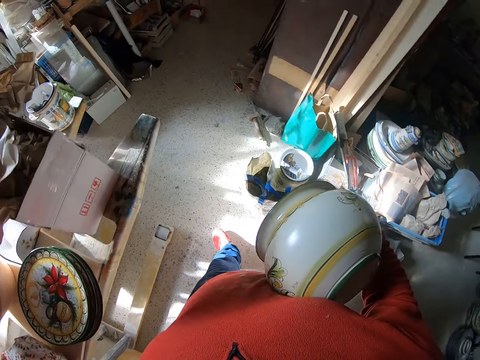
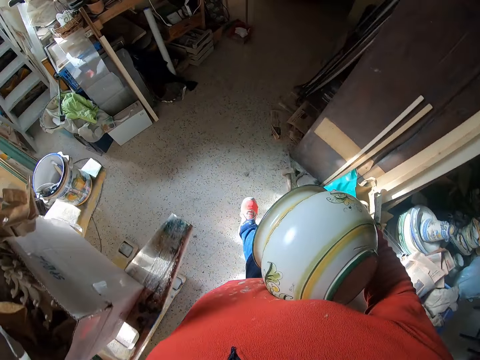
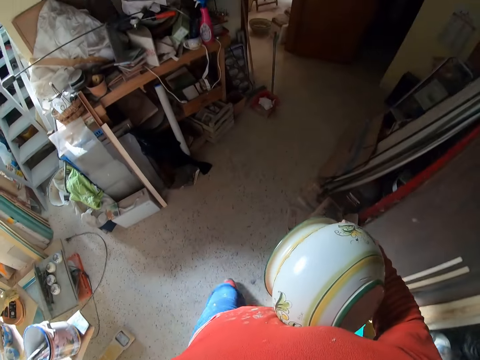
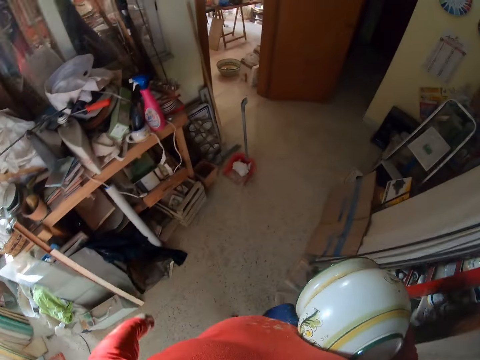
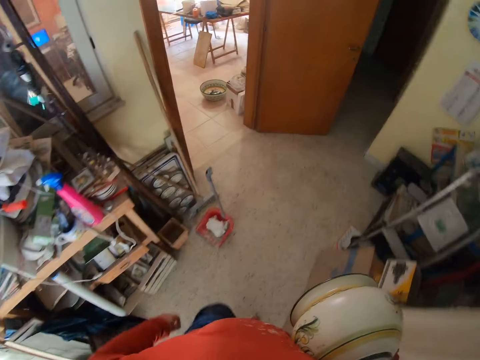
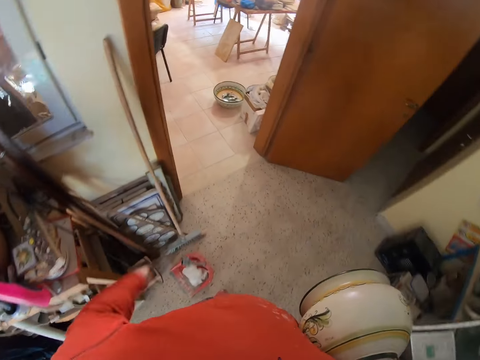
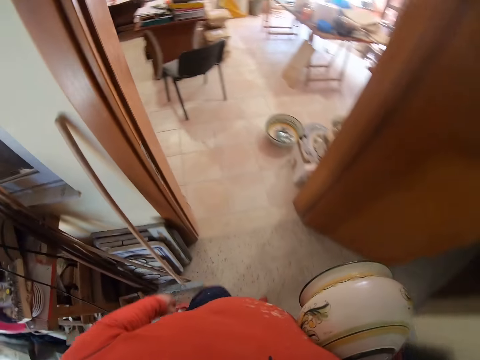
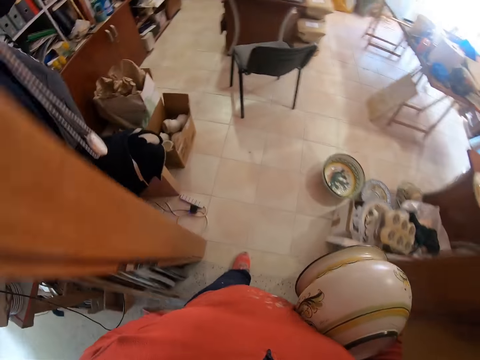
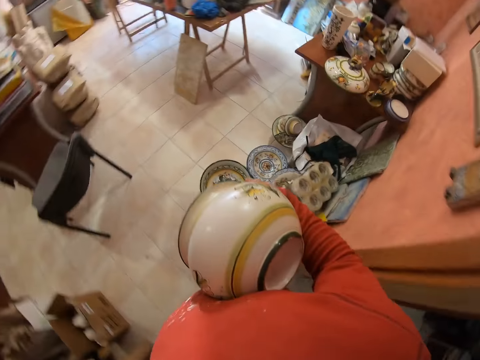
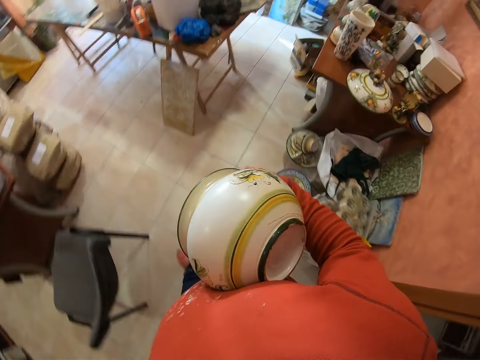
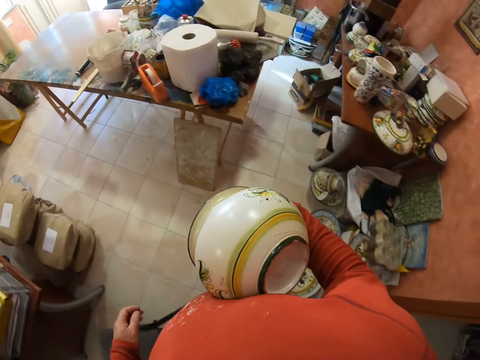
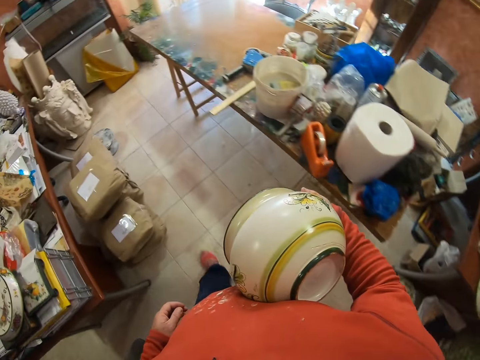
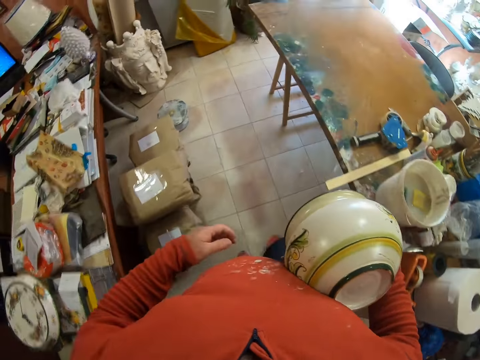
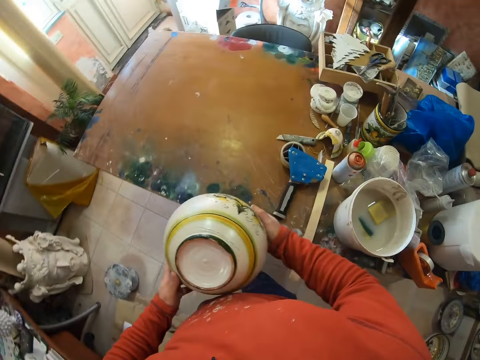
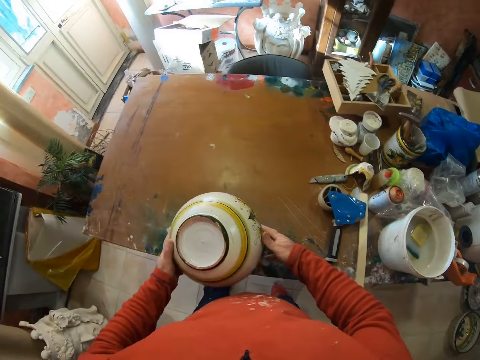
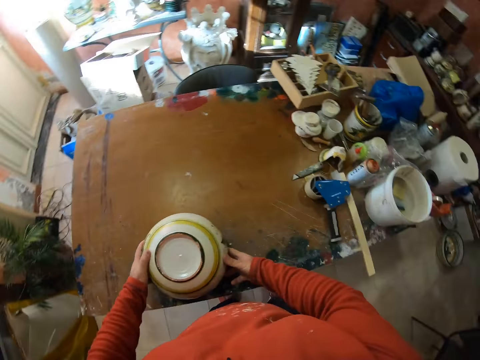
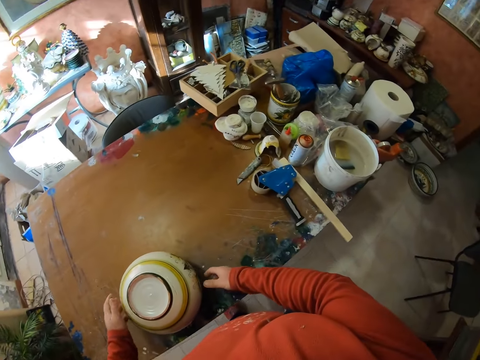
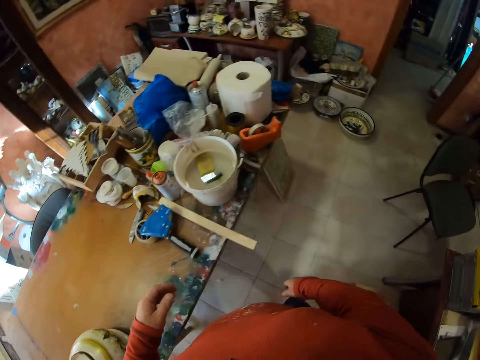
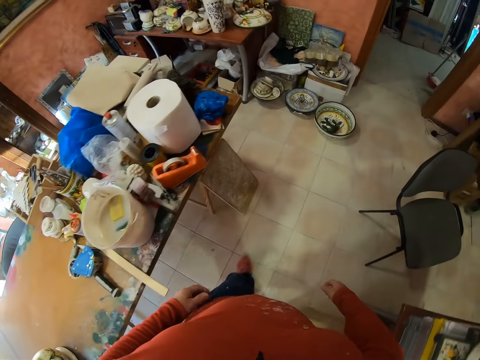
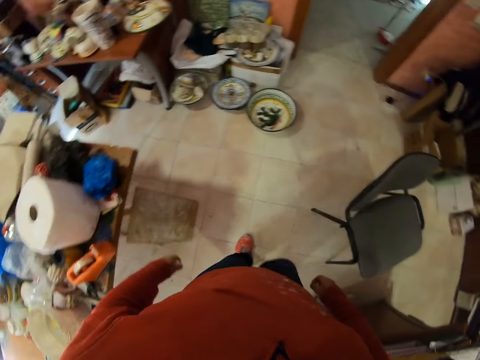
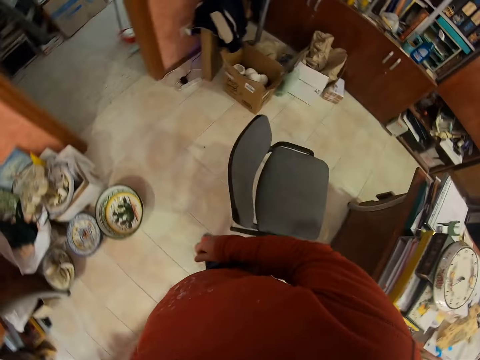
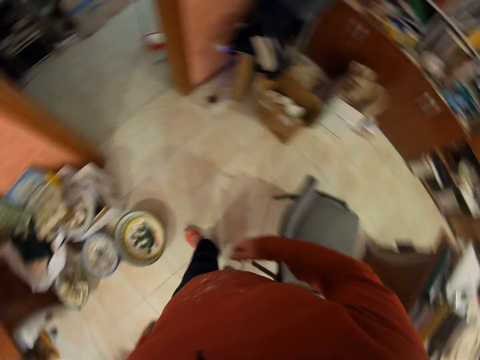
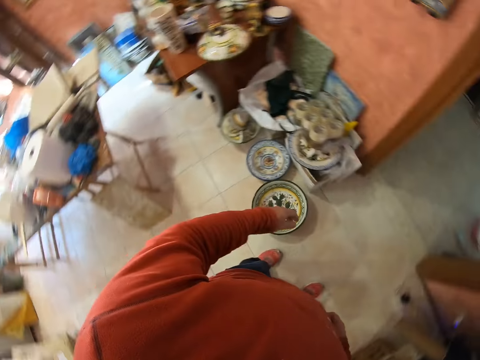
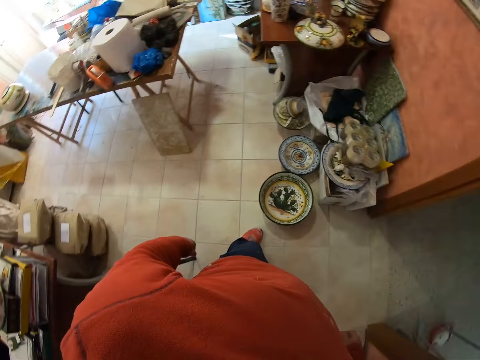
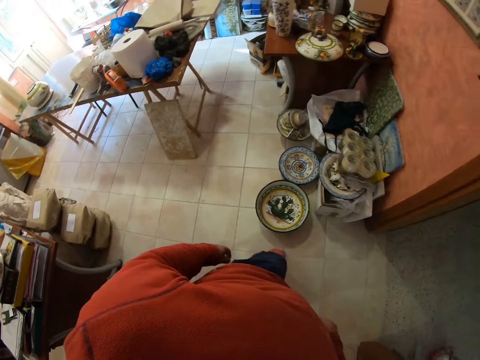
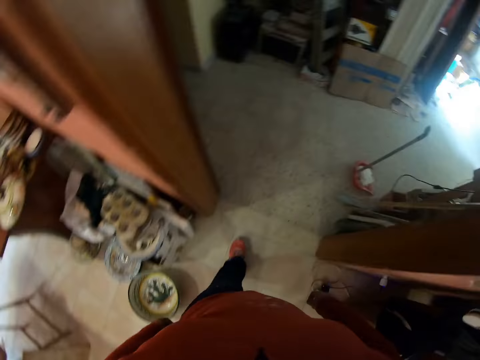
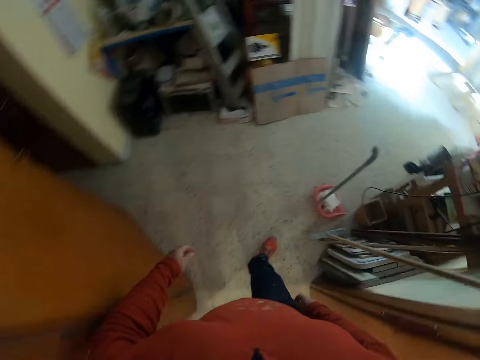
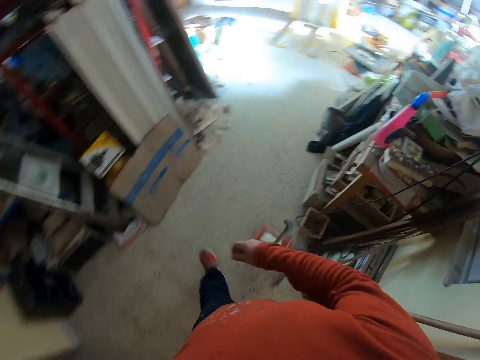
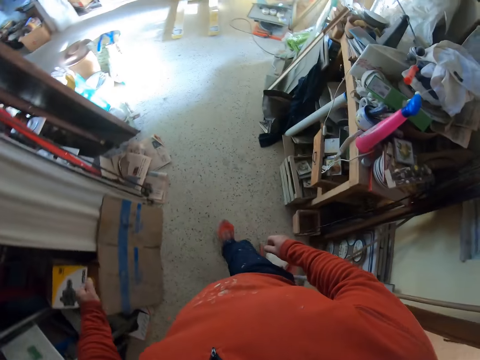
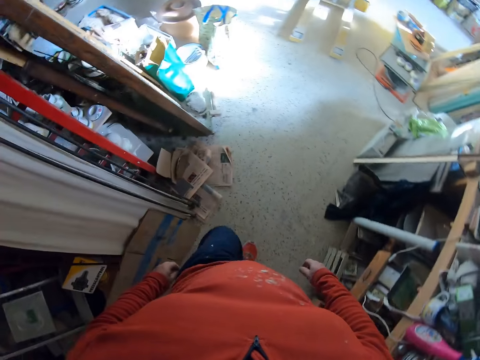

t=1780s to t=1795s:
The camera wearer holds the vase with both hands. They put the vase on the table. They walk in the room. They look around. They walk in the room.

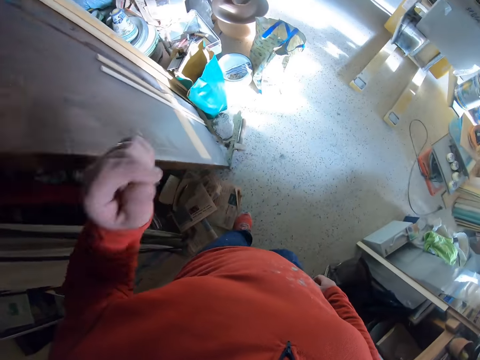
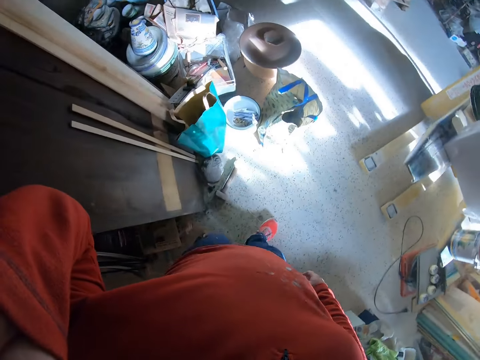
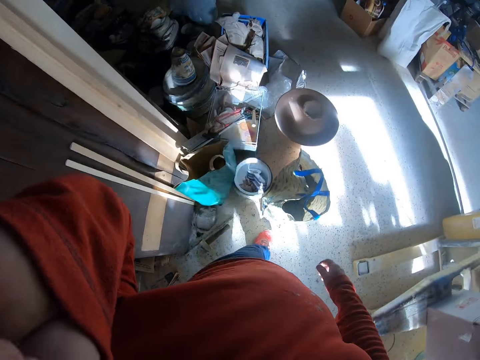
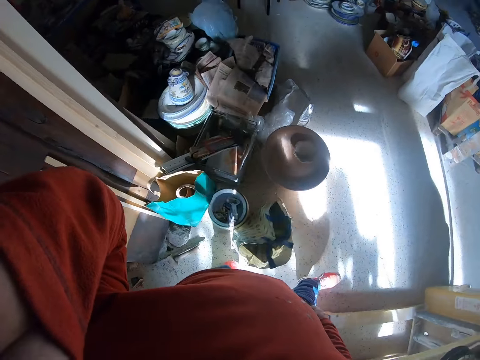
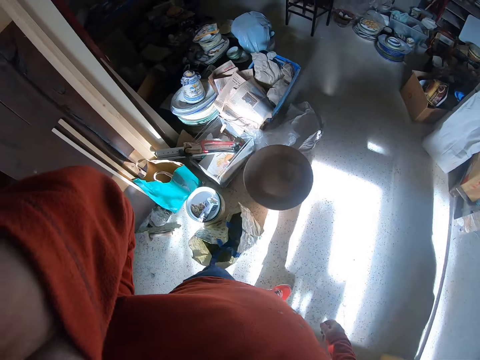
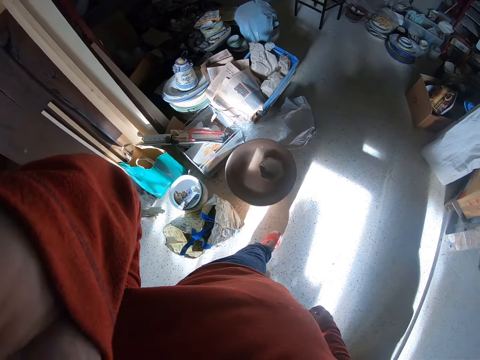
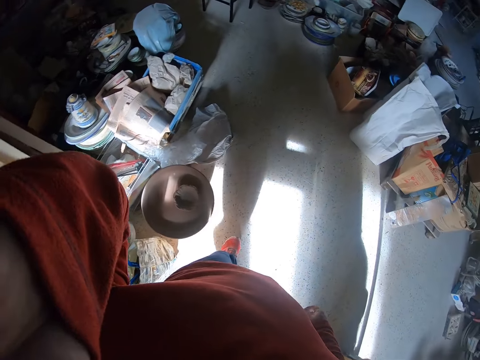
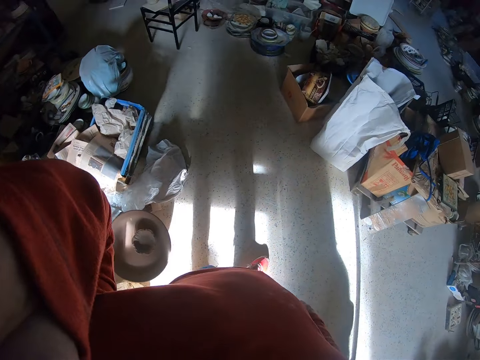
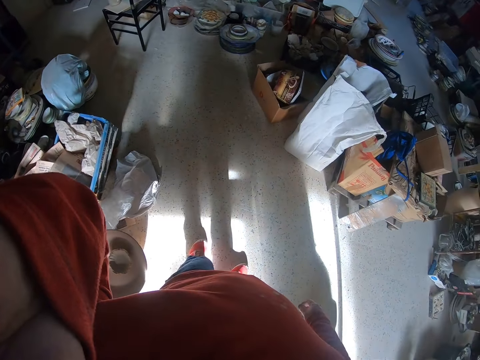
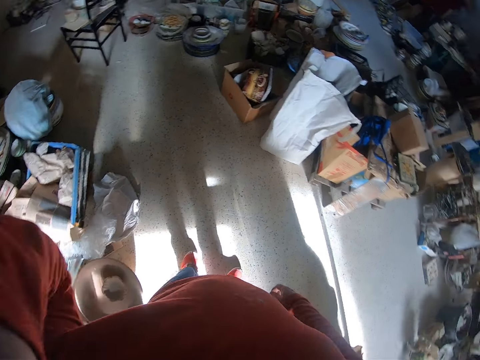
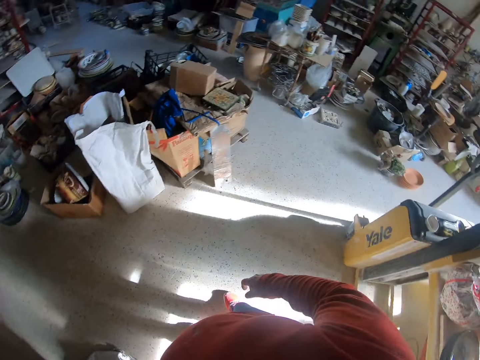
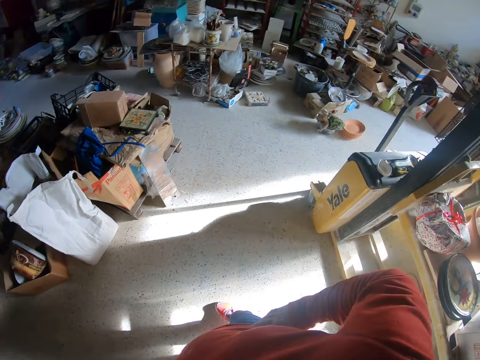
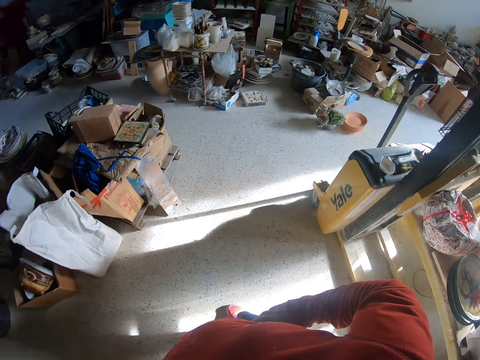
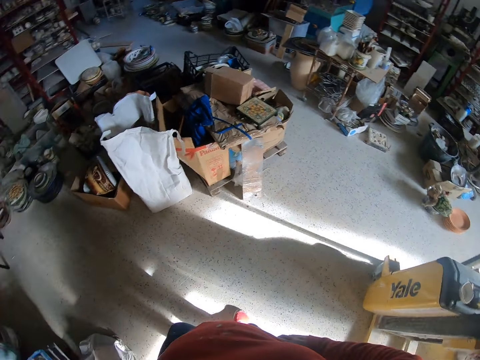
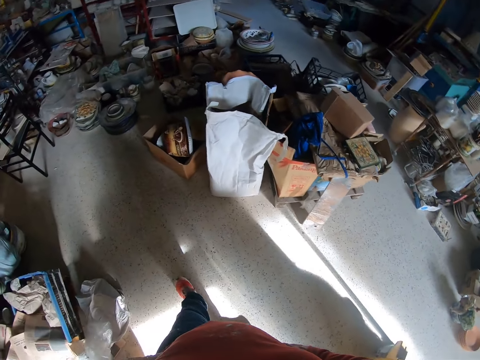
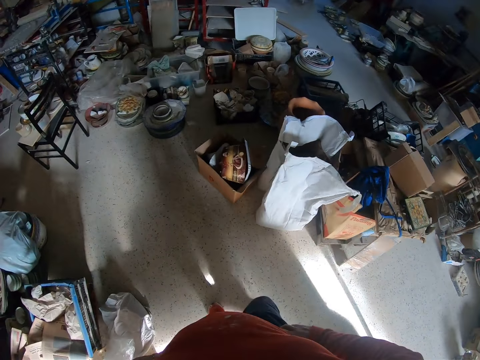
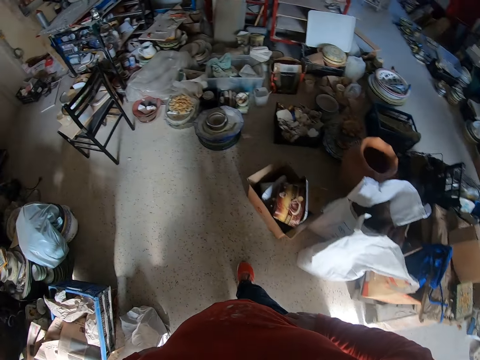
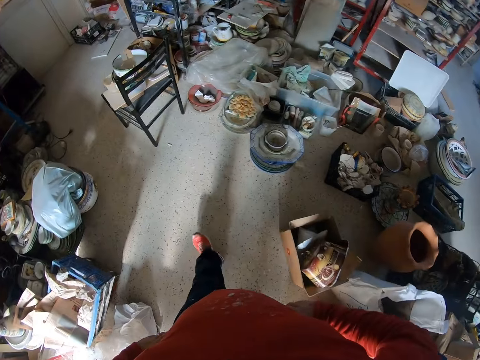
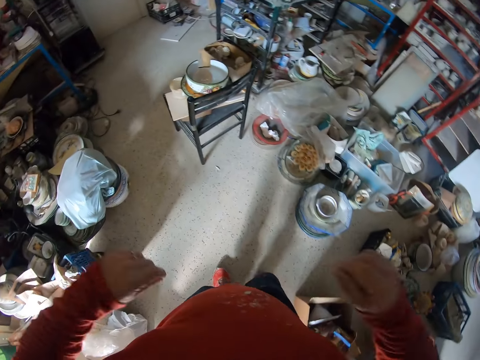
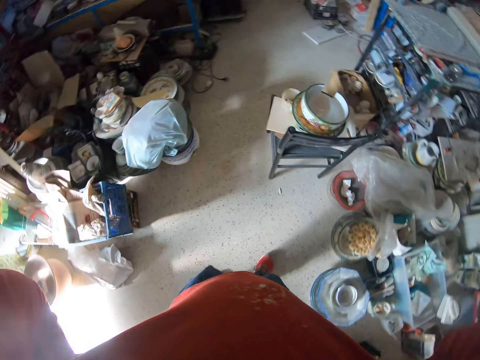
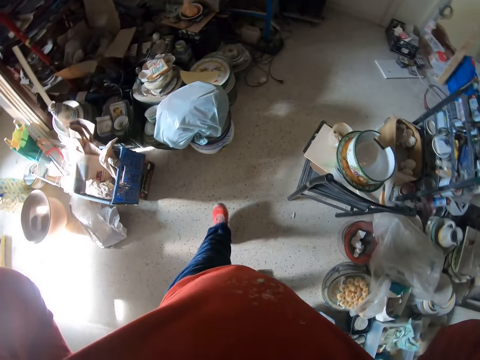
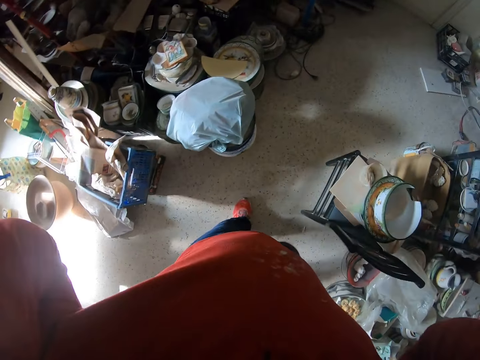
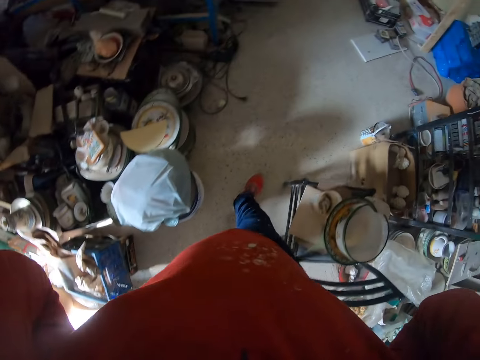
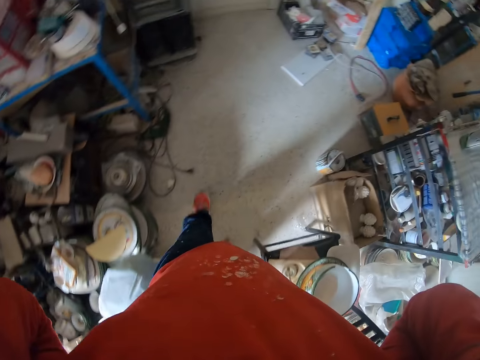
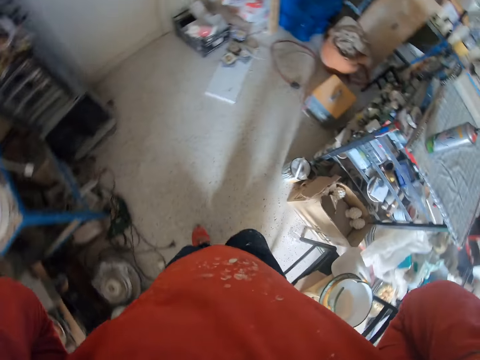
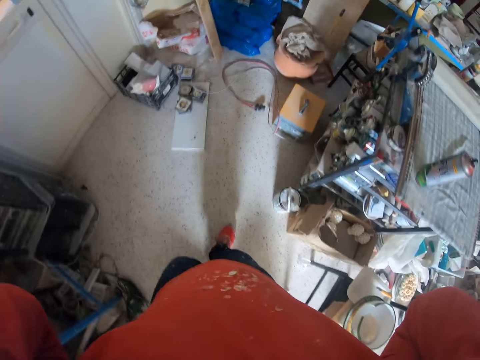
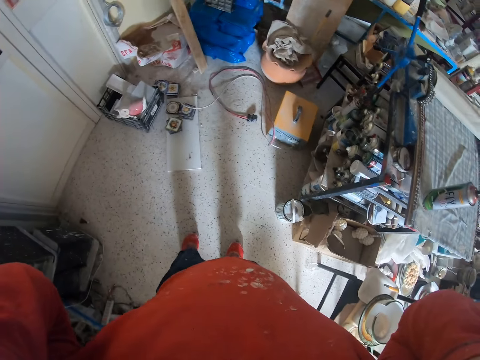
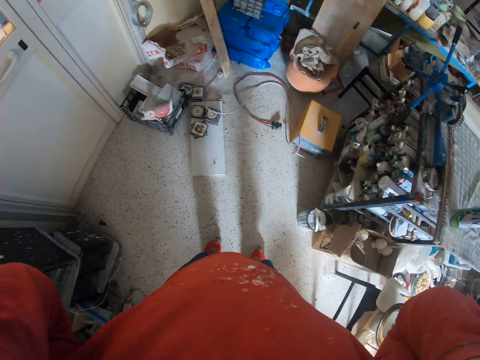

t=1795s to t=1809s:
The camera wearer lifts an arm. They look around the room. They hold the waist. They look around the room. They walk in the room. They raise arms. They walk in the room.
